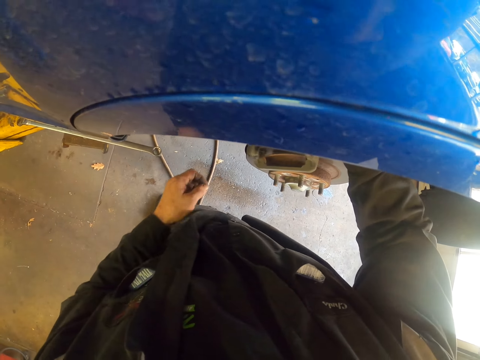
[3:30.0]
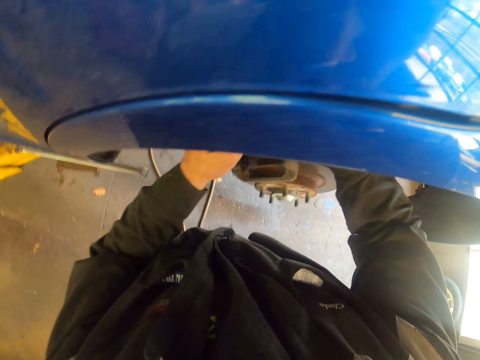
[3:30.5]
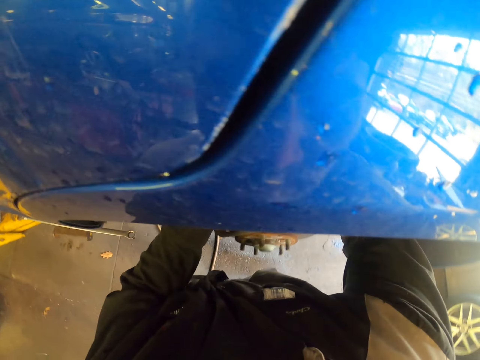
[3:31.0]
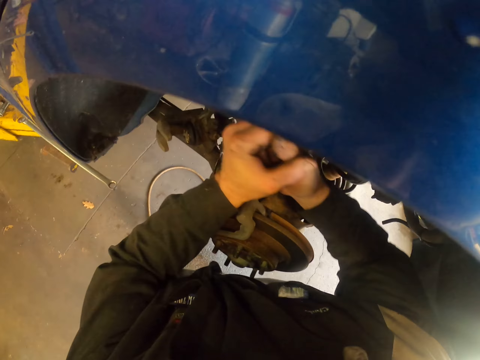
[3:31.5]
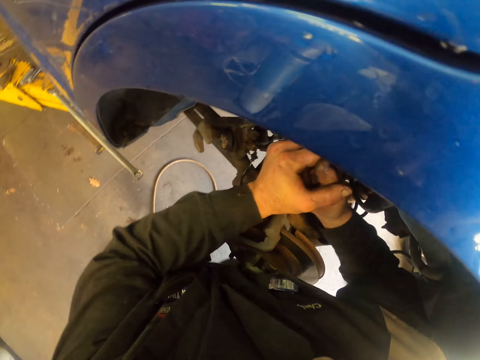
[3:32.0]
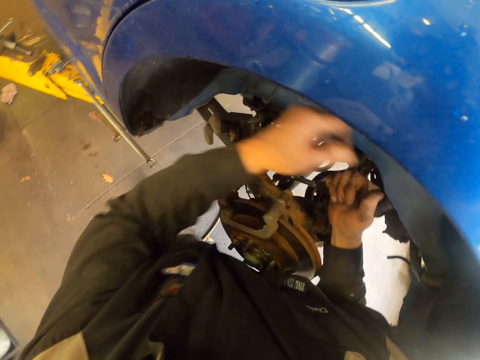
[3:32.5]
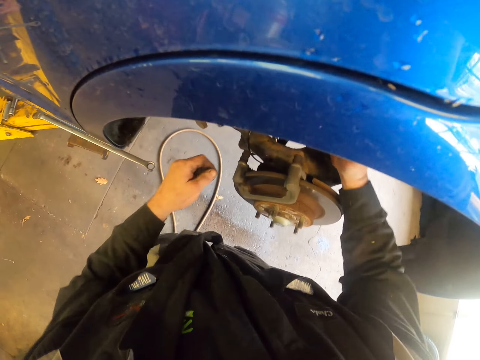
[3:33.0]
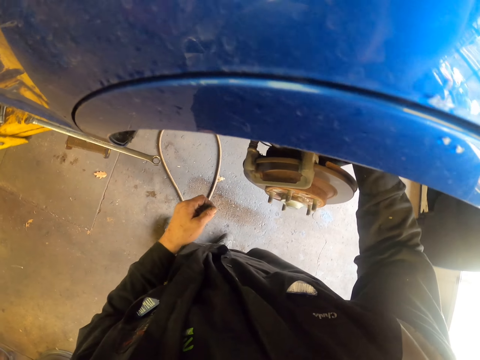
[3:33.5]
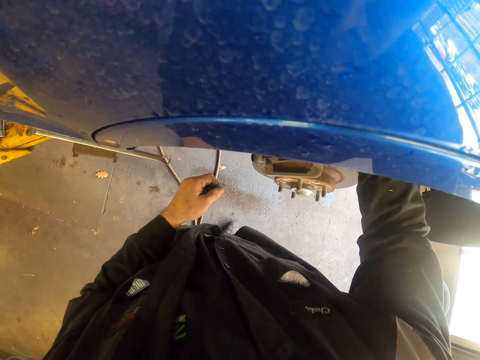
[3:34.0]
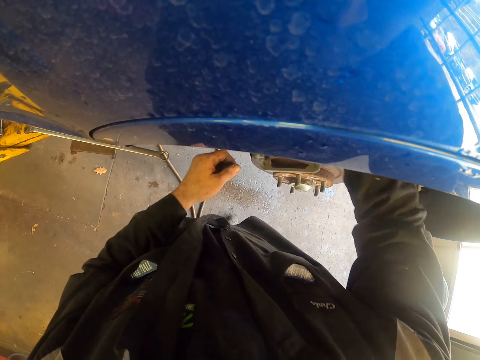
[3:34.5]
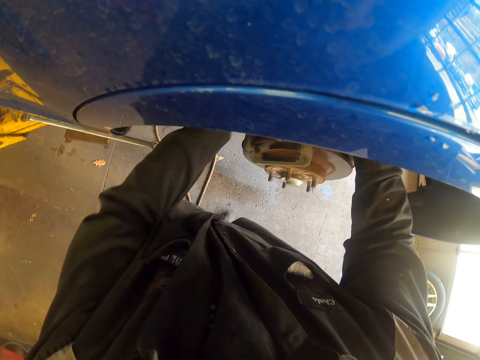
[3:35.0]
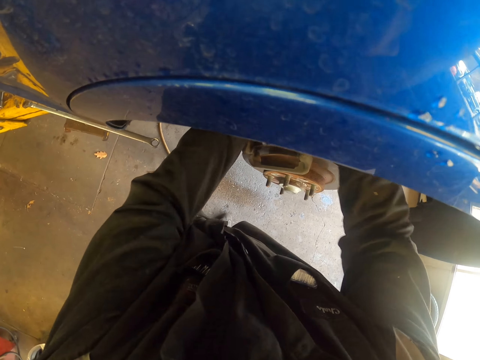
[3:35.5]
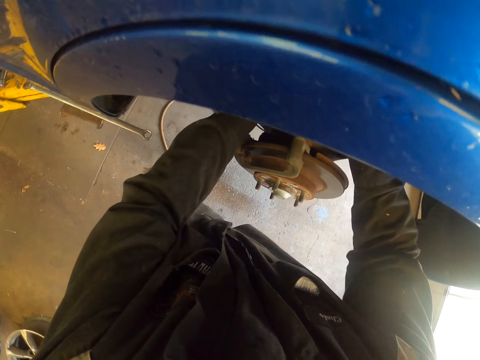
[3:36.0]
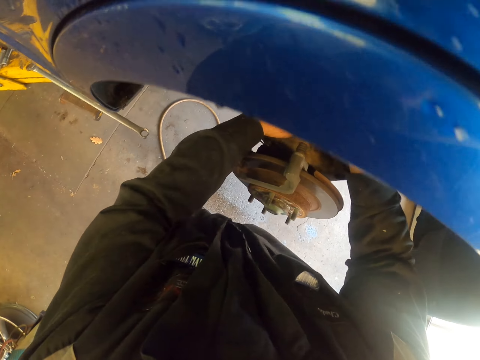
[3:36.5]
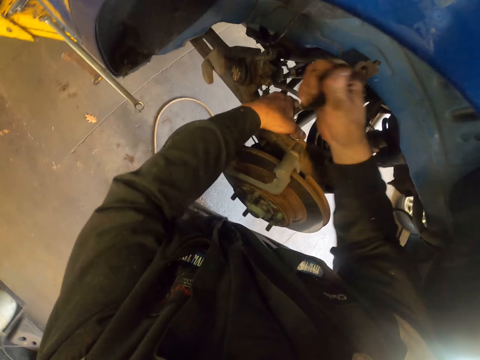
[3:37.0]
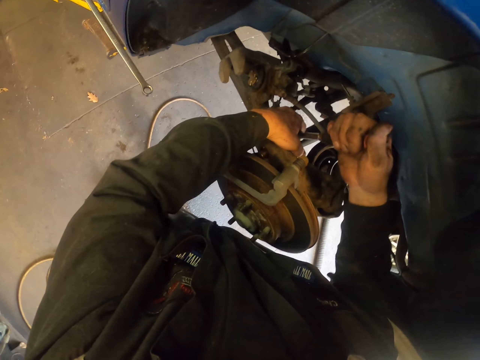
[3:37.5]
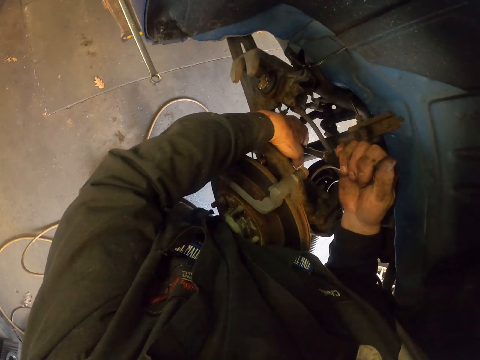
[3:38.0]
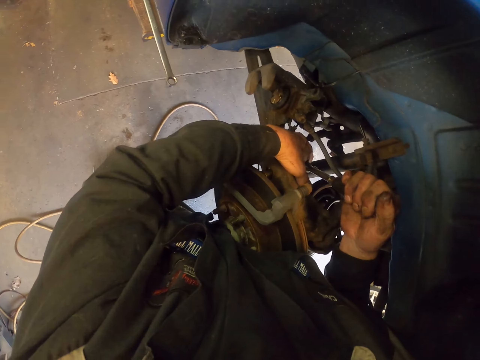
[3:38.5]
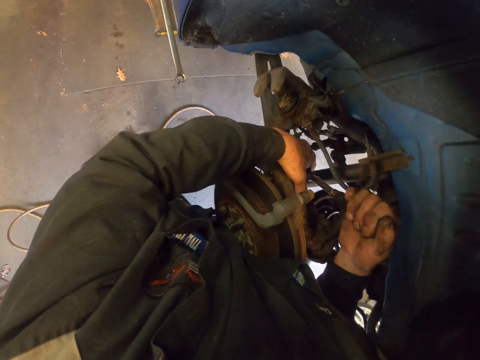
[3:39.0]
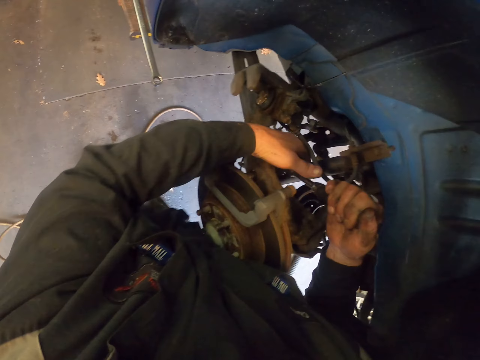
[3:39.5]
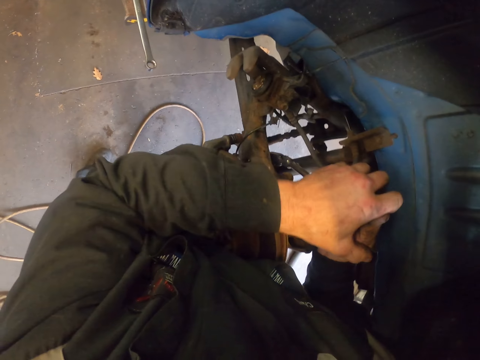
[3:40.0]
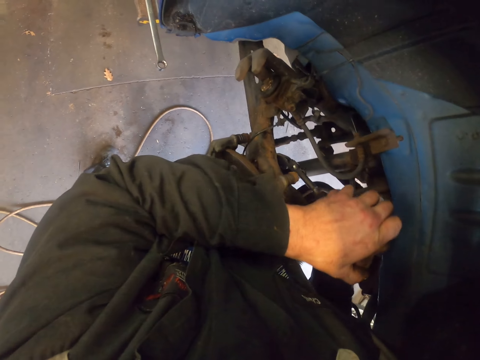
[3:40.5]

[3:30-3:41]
The camera wearer looks around. They loosen a bolt with a socket ratchet.

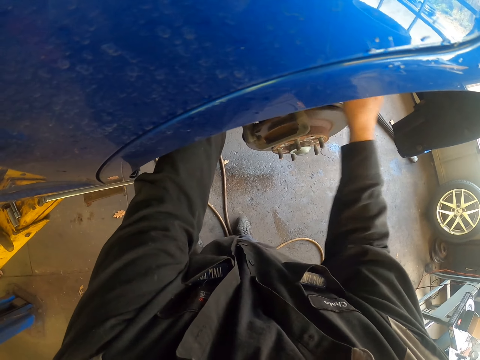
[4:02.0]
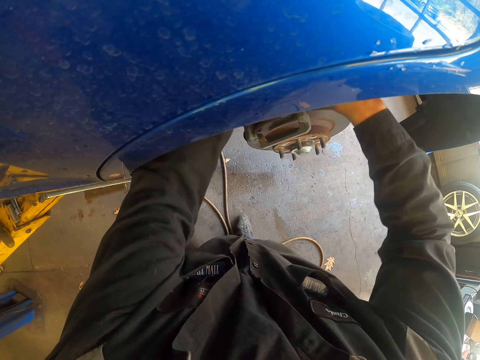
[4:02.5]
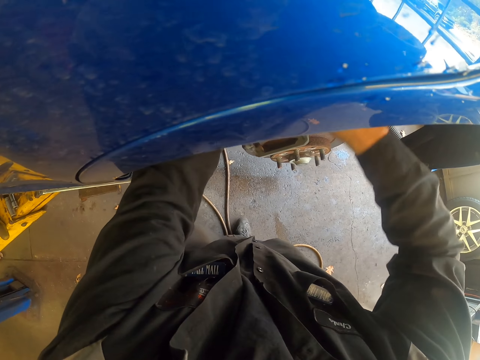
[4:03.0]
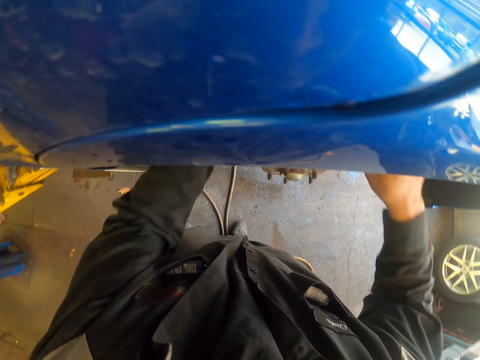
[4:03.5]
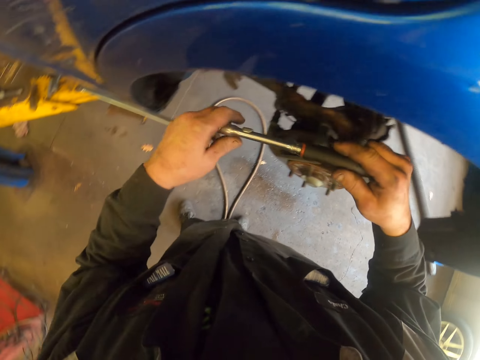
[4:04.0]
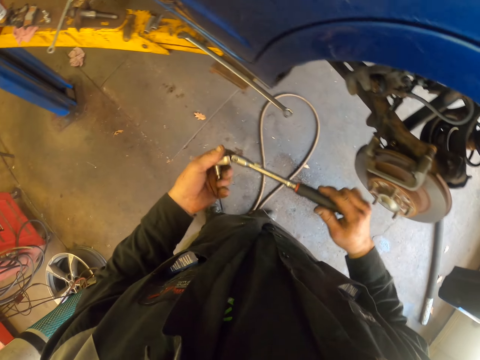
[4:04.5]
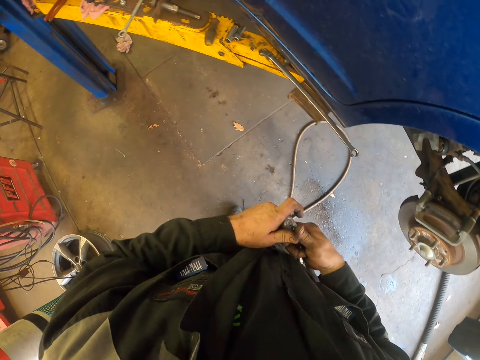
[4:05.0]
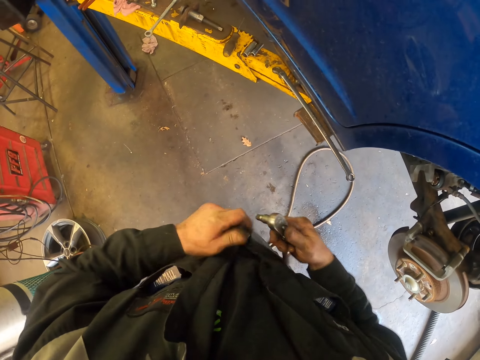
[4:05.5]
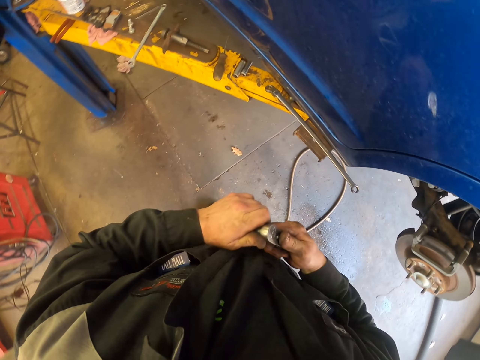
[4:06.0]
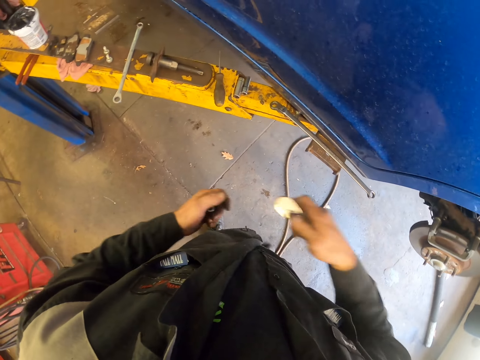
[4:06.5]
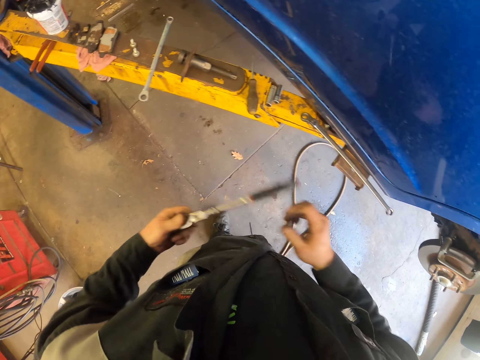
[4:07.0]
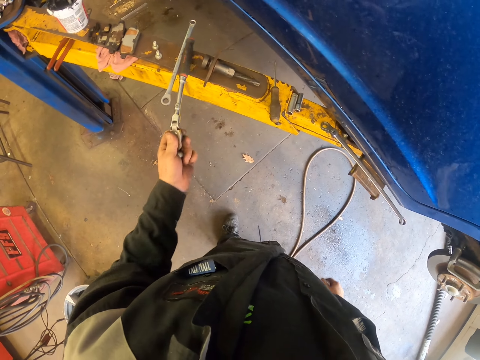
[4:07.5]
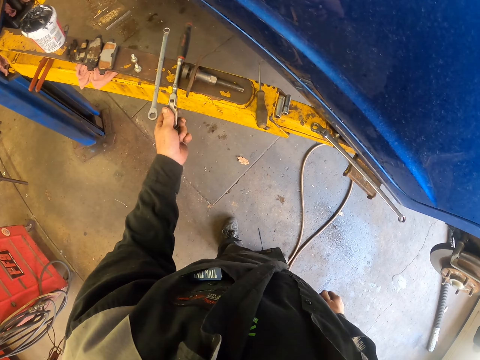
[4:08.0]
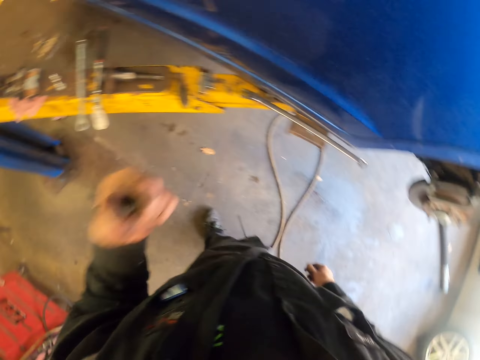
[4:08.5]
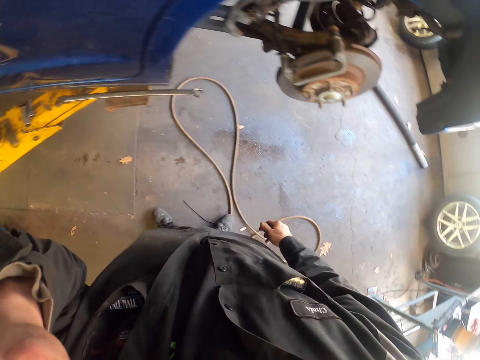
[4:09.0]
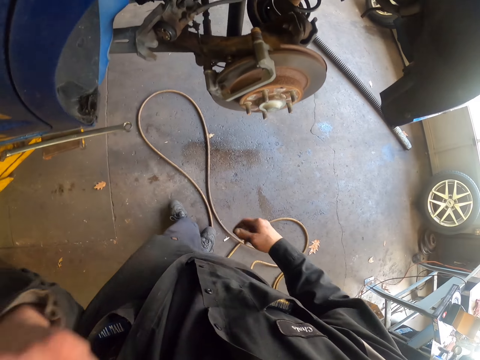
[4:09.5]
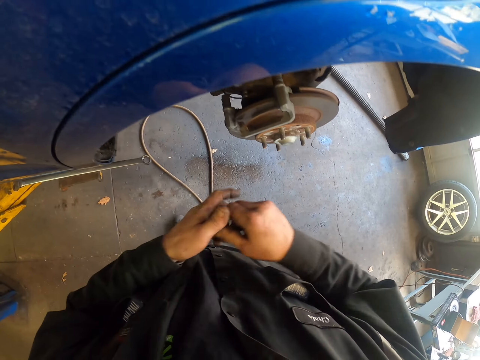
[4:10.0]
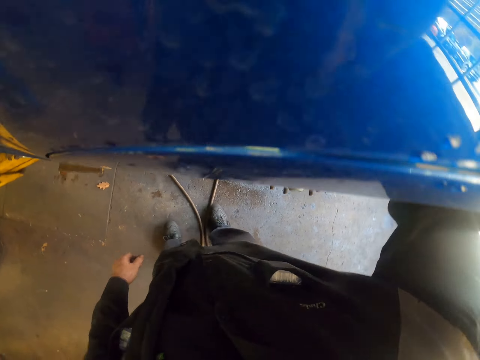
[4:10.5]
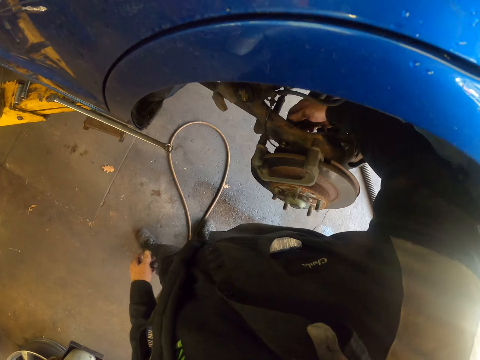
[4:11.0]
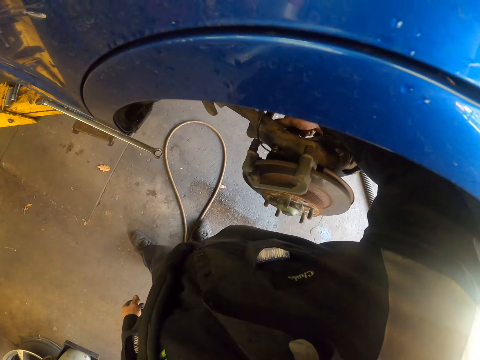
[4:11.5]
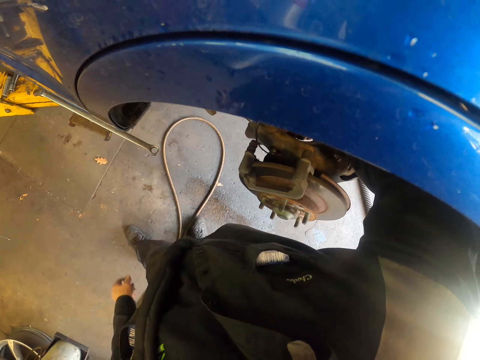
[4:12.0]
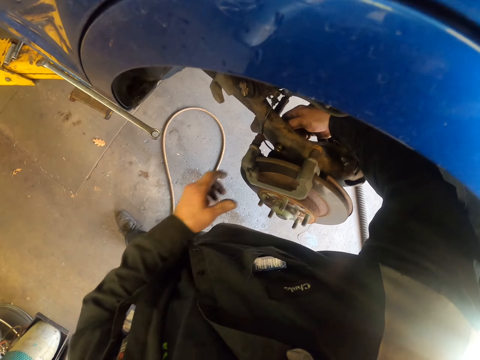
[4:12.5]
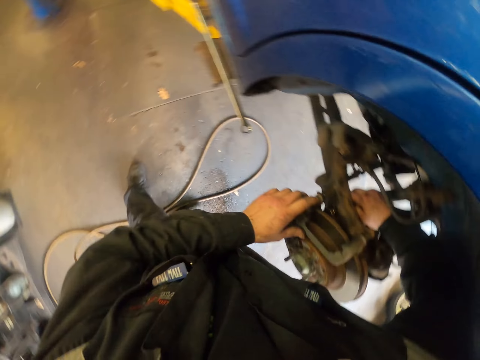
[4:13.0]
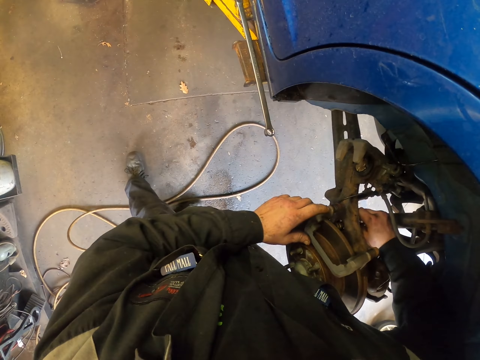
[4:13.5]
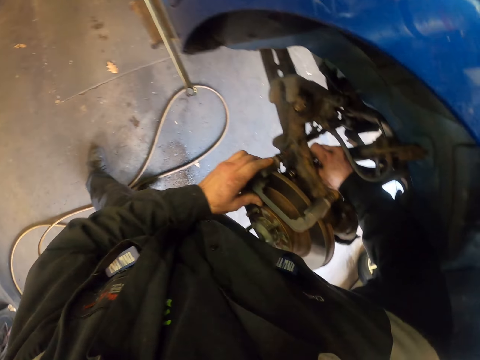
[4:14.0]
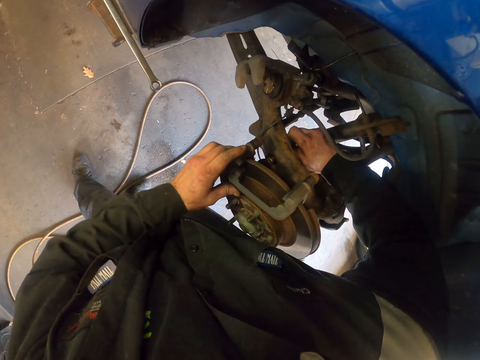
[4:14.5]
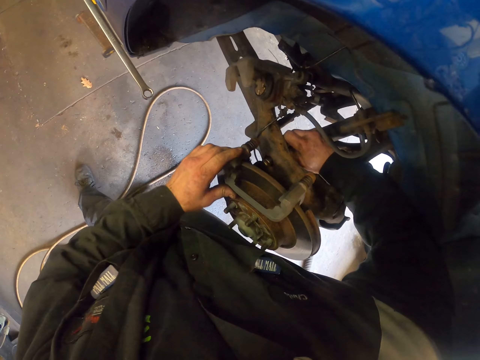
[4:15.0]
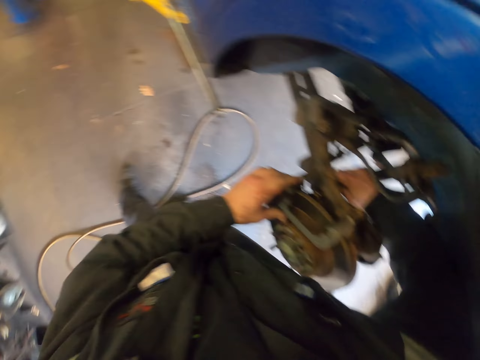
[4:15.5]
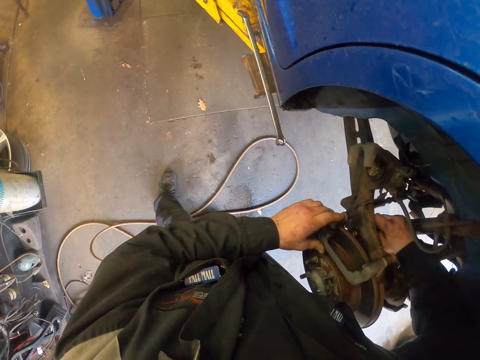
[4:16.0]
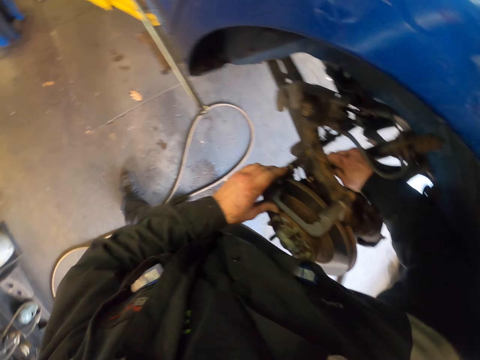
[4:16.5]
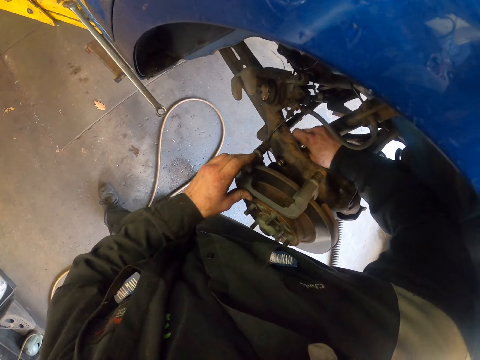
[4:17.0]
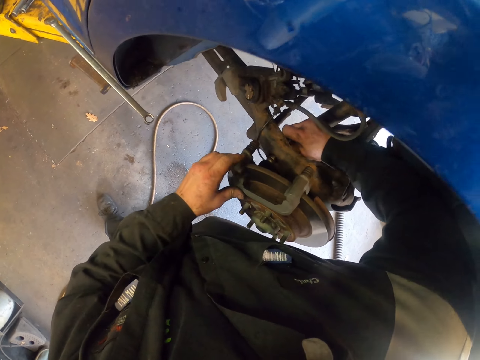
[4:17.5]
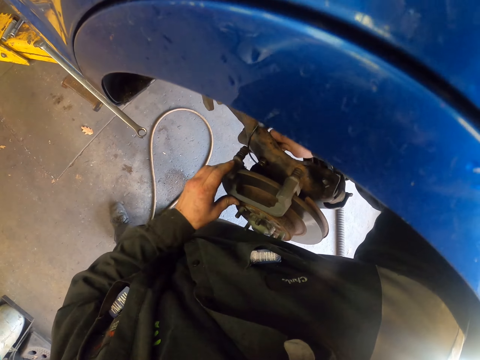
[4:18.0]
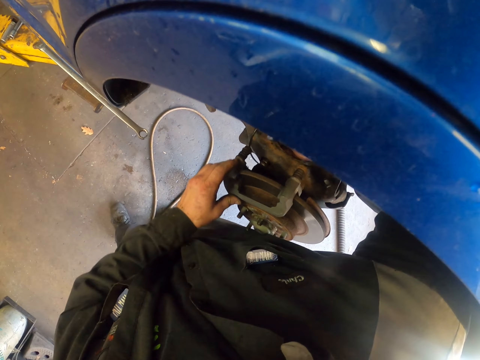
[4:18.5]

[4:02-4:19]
The camera wearer moves around. They remove the socket from the ratchet. They pick the ratchet with the other hand, and put the socket ratchet on the car stand. They scratch their head. They pick the socket with the other hand. They loosen a bolt with the socket. They hold the brake disc. They loosen the bolt with the socket. They shake the brake disc. They loosen the bolt with the socket.
